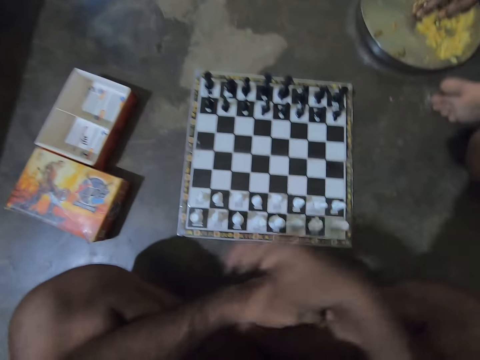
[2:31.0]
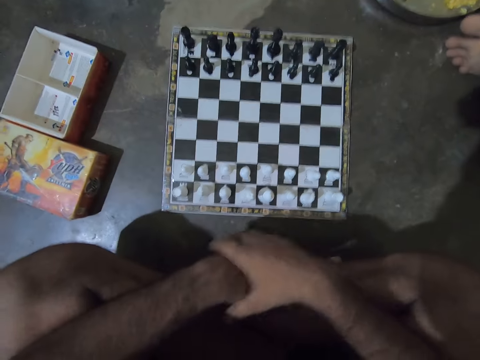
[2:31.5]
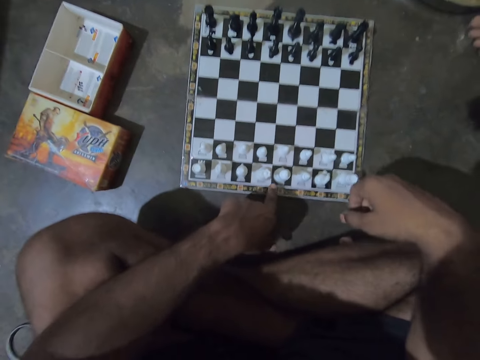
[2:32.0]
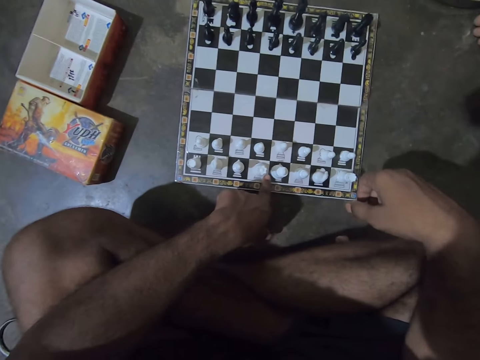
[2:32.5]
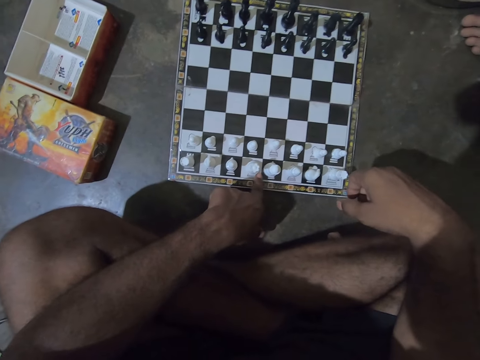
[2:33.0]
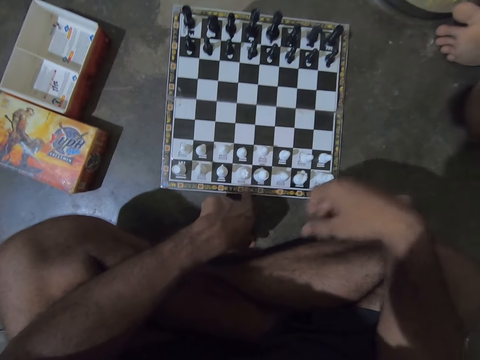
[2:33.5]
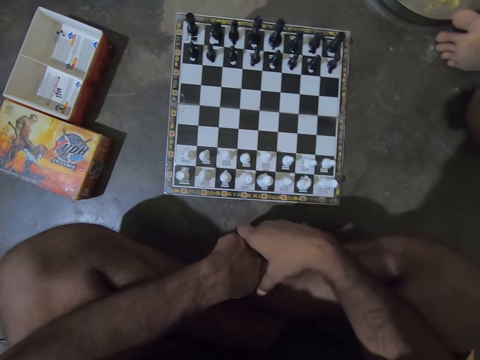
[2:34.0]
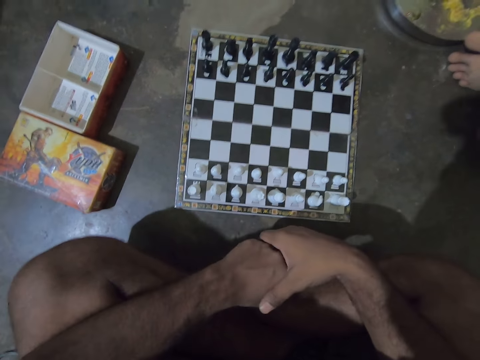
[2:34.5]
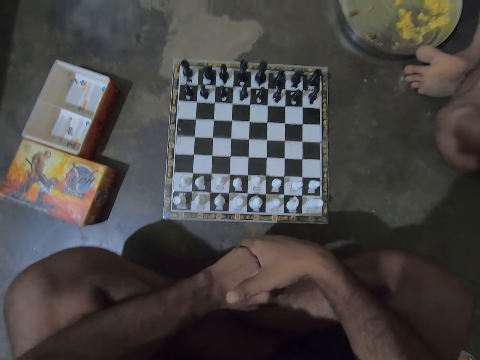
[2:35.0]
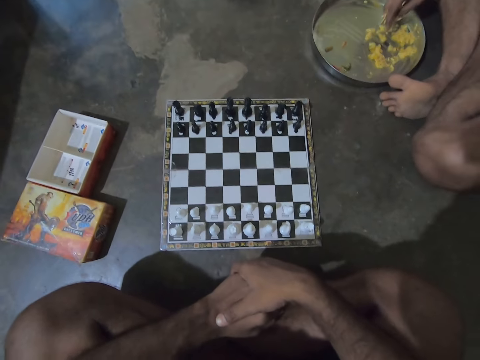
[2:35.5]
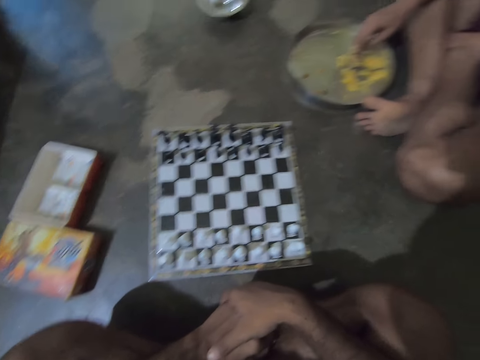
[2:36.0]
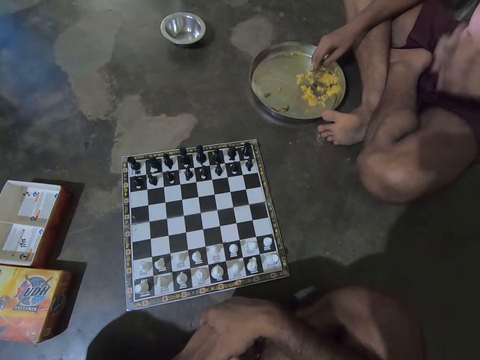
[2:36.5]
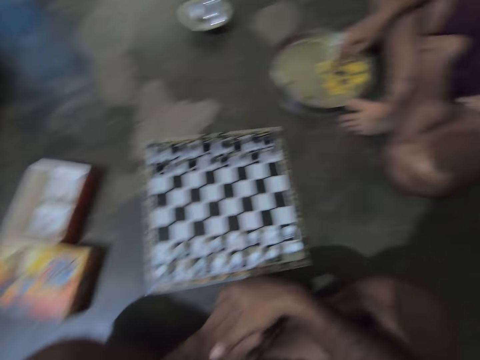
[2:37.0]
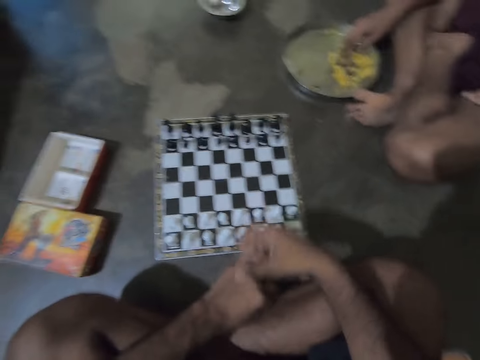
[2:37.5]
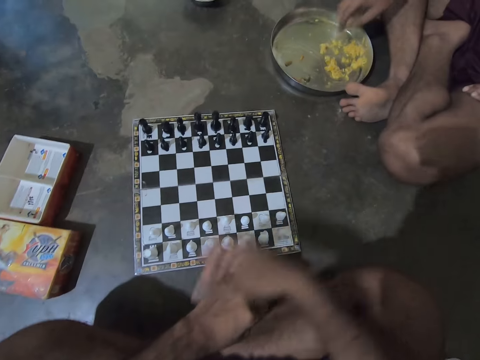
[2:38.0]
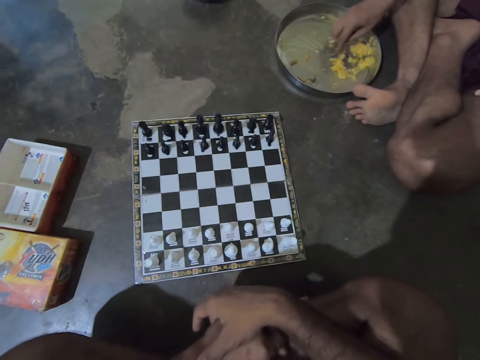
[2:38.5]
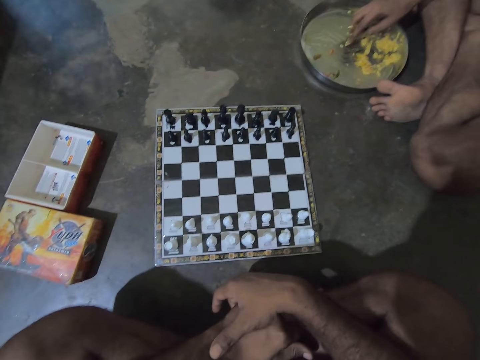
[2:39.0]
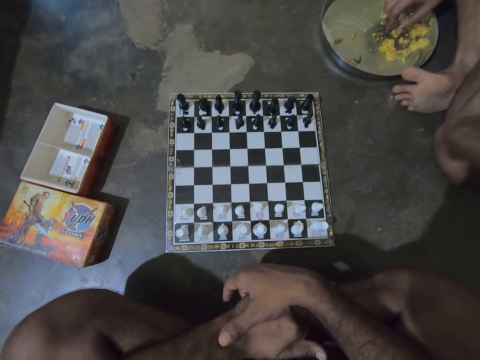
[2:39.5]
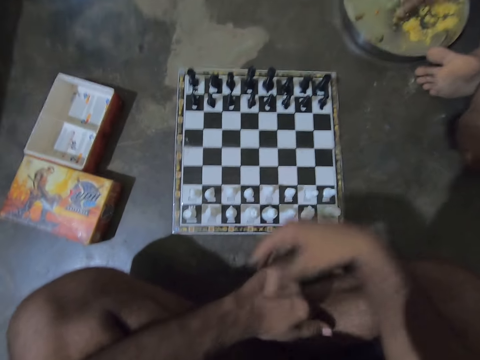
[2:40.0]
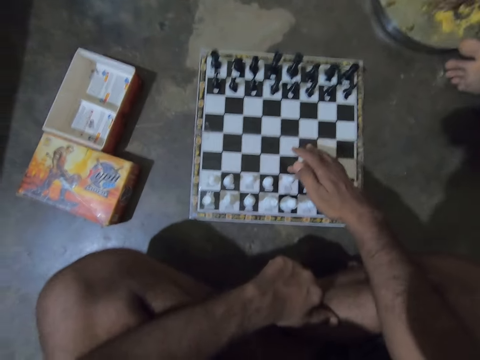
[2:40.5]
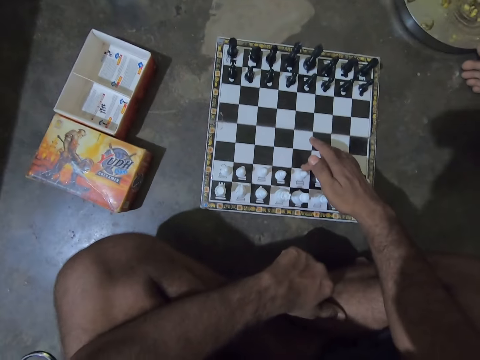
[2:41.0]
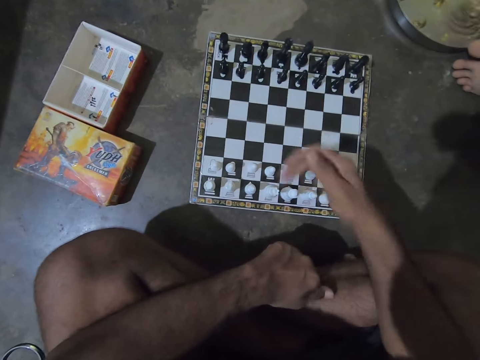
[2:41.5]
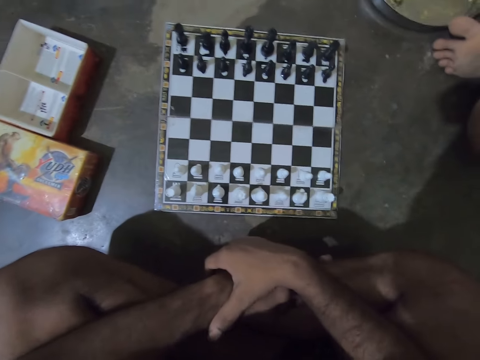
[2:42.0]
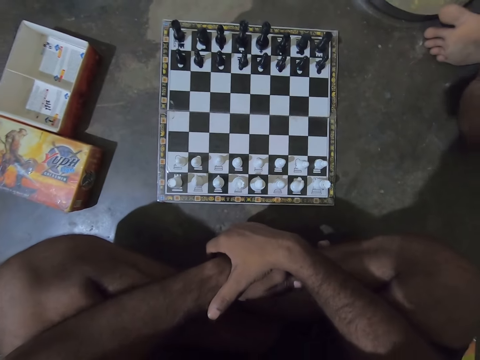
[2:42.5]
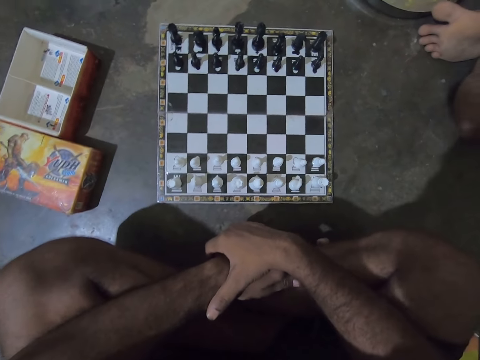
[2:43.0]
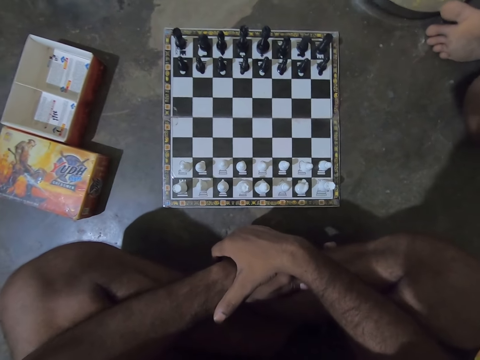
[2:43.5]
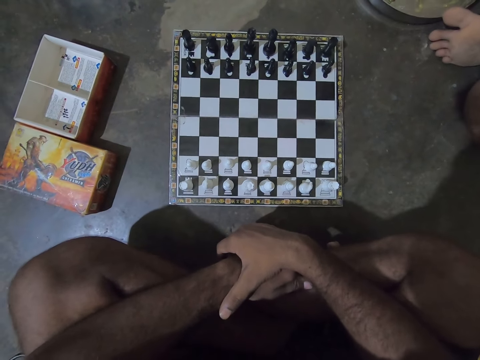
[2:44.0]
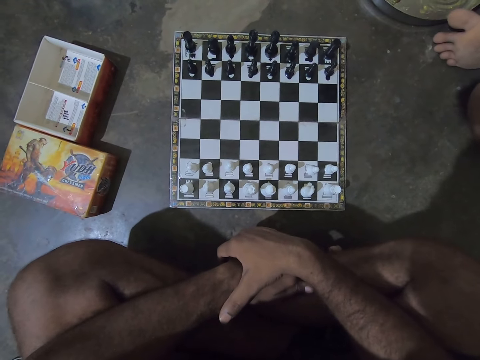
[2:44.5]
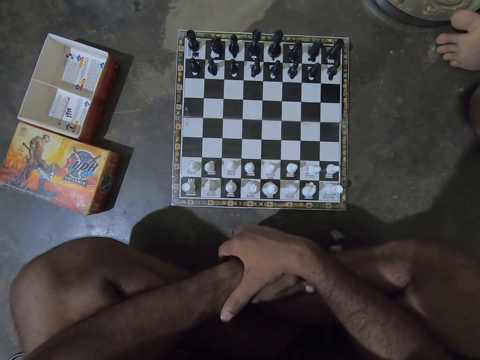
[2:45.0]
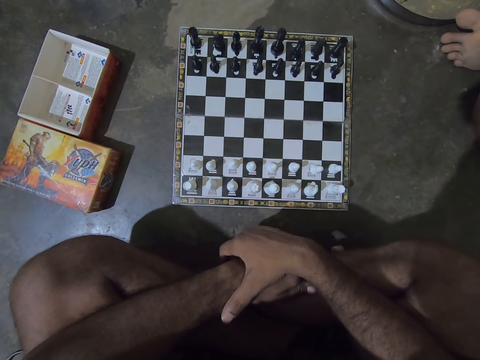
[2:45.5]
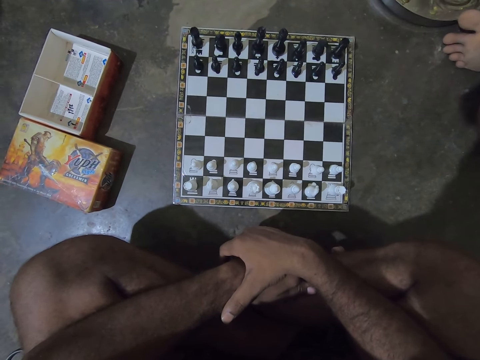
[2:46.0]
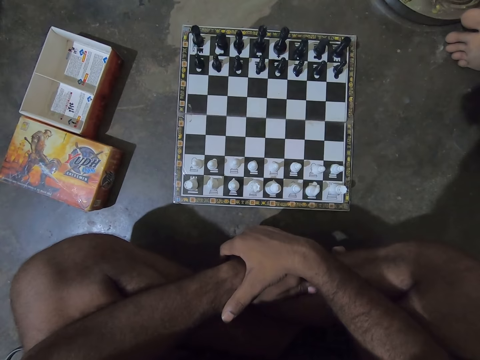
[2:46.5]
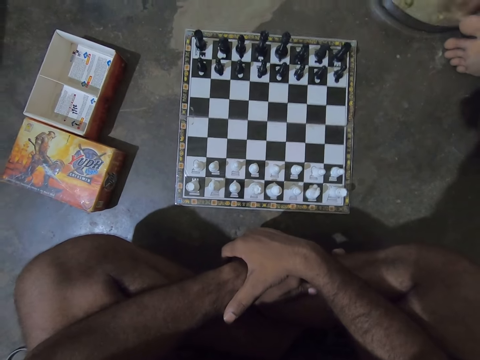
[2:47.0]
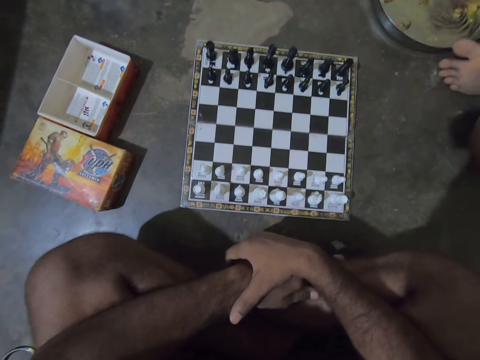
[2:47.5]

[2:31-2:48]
The camera wearer waves up a hand. A man picks up food from a plate on the floor. The camera wearer touches the chessboard with his left hand. He moves a chess piece on the chessboard on the floor. He folds his hands. The man waves a hand. The camera wearer waves up a hand. The man mixes food in the plate with a hand. The camera wearer looks at the chessboard on the floor. He touches the chessboard with his right hand. He moves a chess piece on the chessboard on the floor. He folds his hands. He looks at the chessboard on the floor.

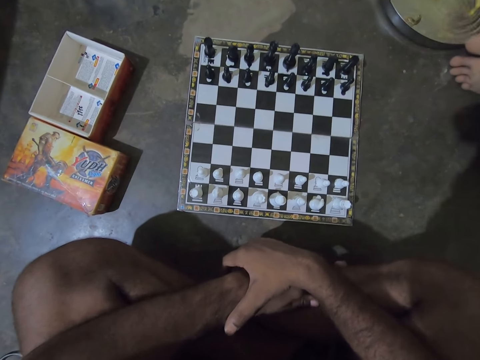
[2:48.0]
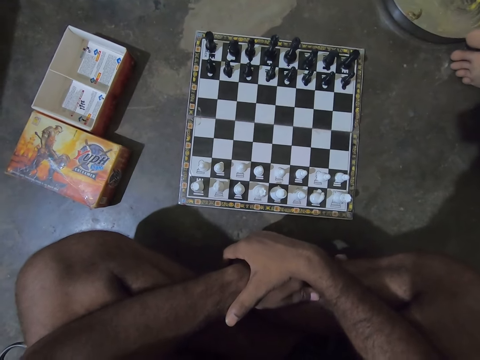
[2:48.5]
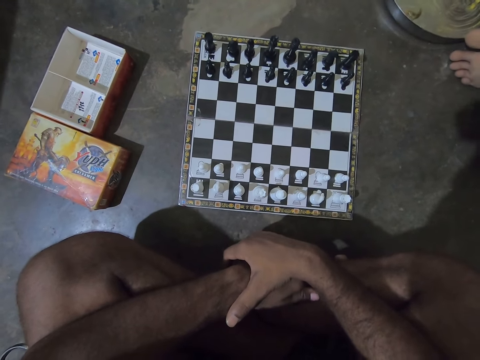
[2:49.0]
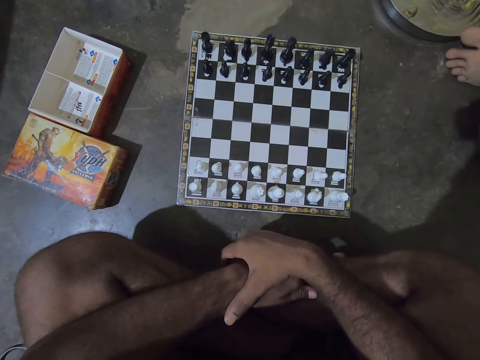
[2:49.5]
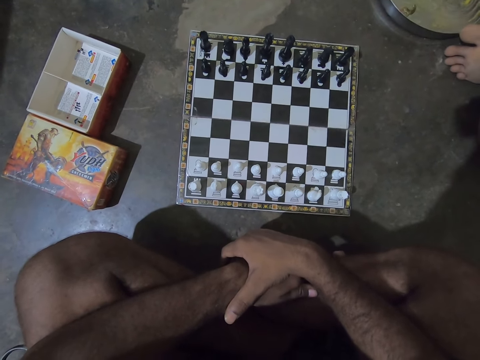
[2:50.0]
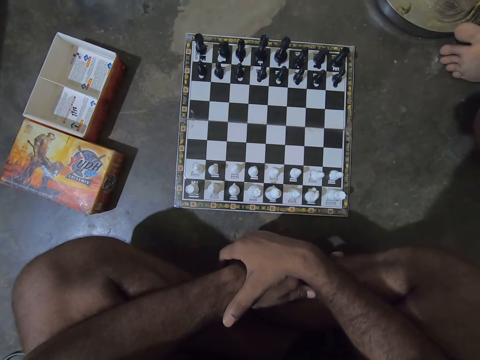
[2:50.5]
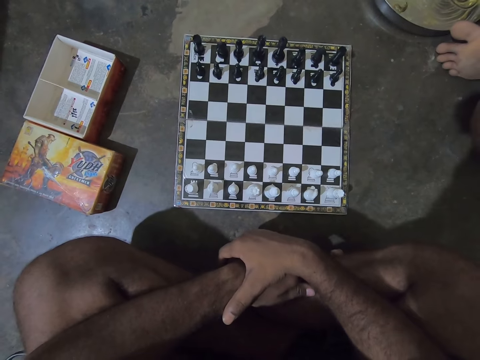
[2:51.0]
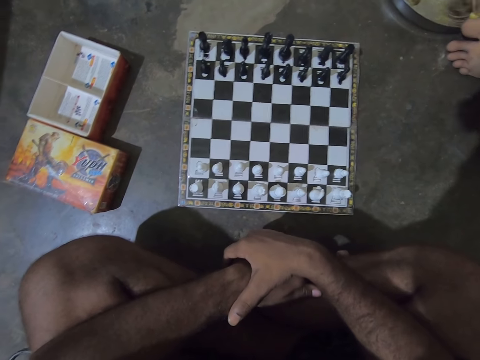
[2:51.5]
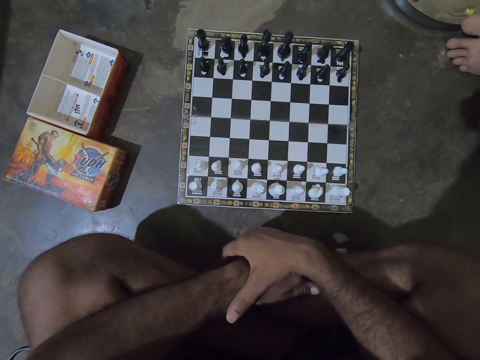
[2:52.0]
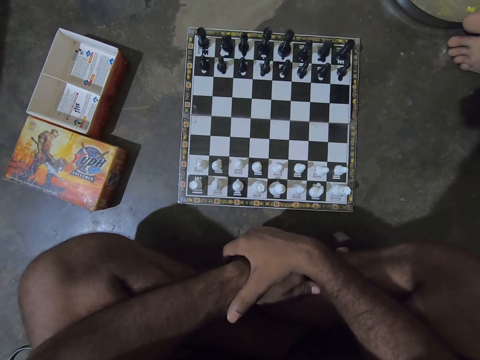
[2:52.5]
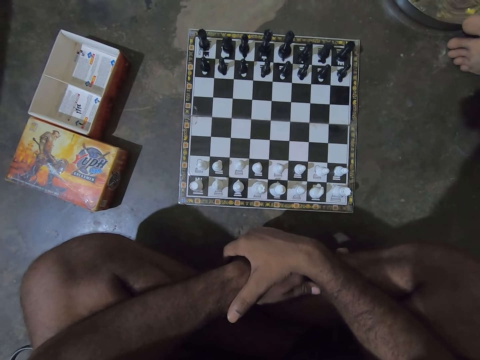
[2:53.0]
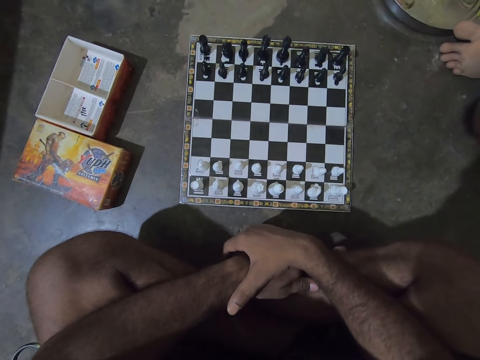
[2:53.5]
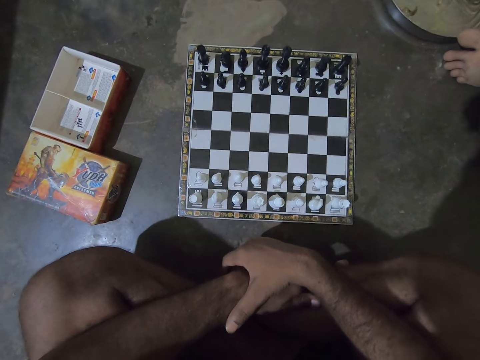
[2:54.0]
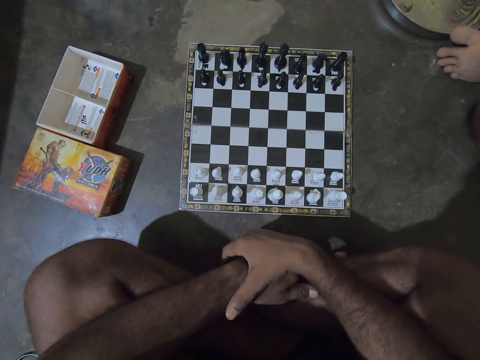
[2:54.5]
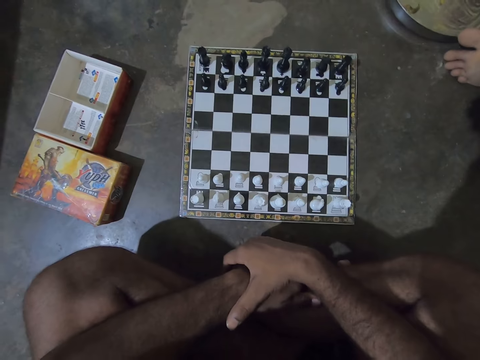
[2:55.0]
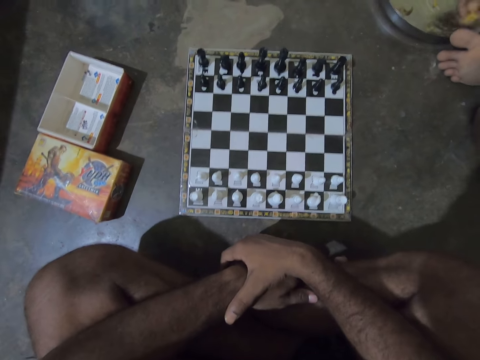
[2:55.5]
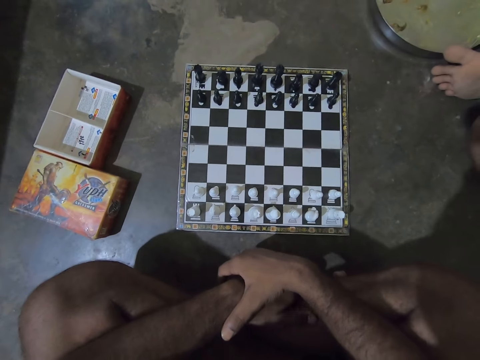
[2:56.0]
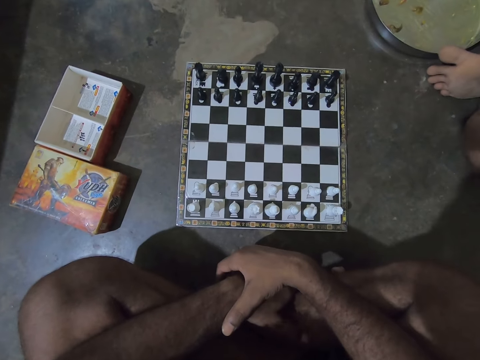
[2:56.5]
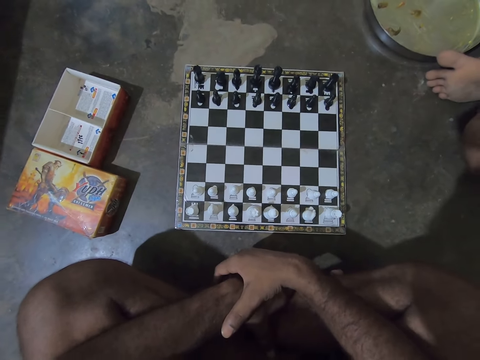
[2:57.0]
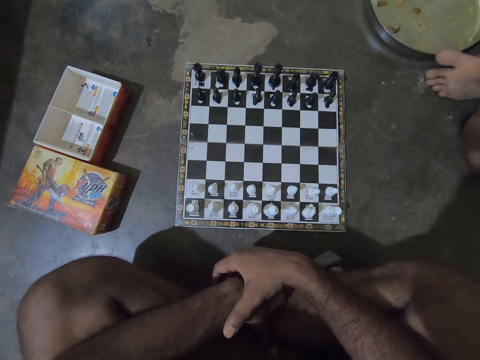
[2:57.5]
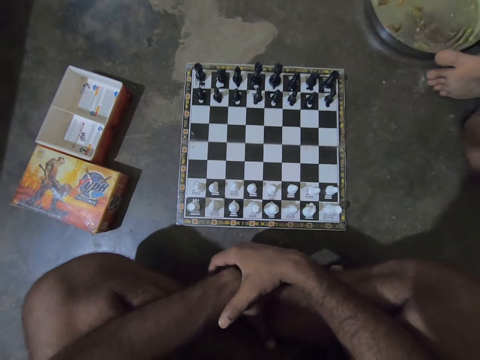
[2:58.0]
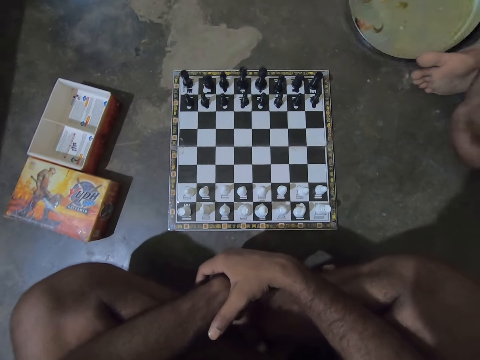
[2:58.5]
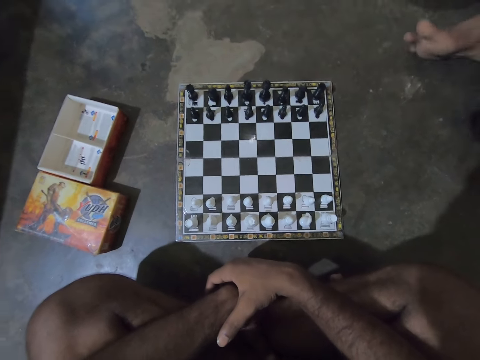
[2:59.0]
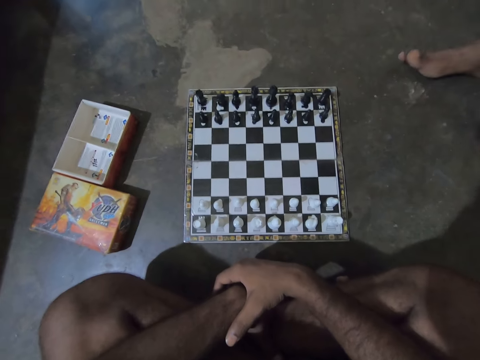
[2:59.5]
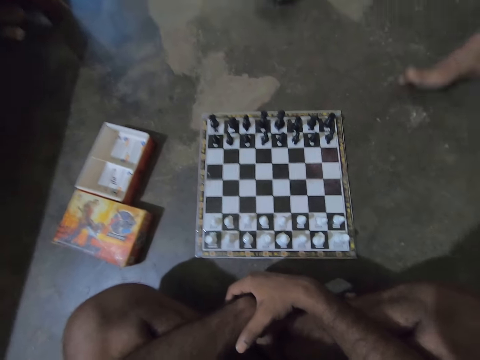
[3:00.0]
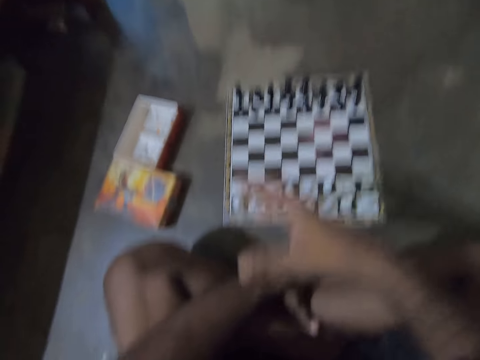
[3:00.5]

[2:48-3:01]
A man lifts up a plate from the floor.
